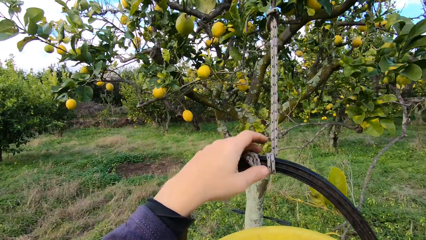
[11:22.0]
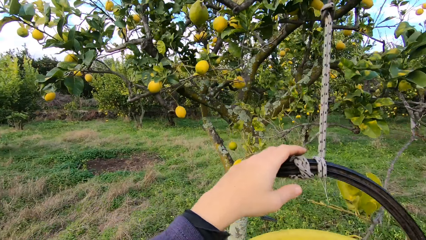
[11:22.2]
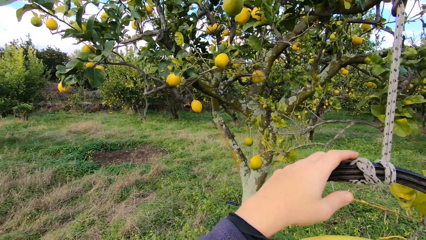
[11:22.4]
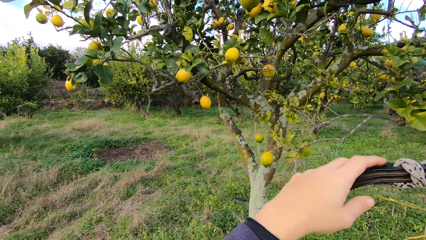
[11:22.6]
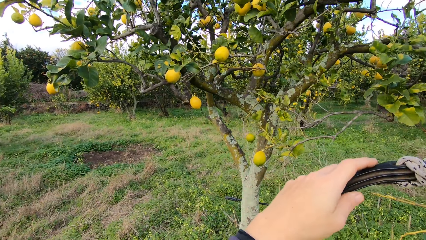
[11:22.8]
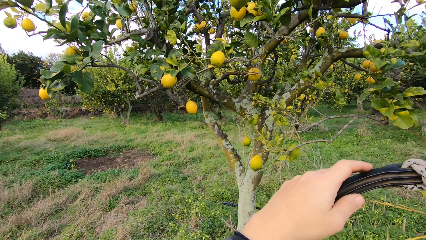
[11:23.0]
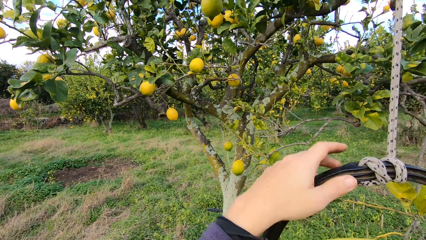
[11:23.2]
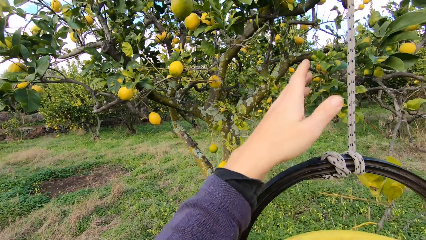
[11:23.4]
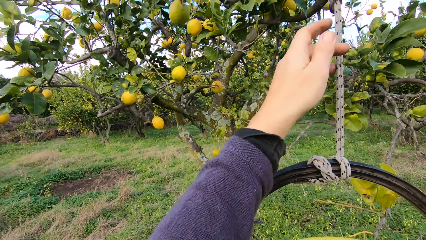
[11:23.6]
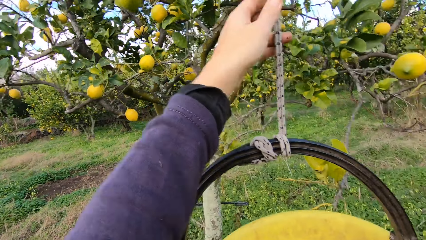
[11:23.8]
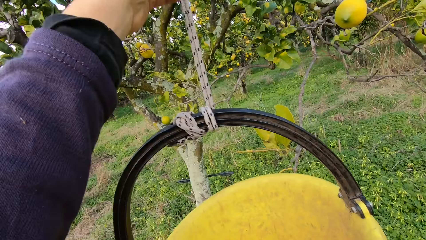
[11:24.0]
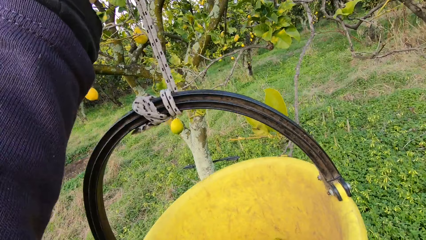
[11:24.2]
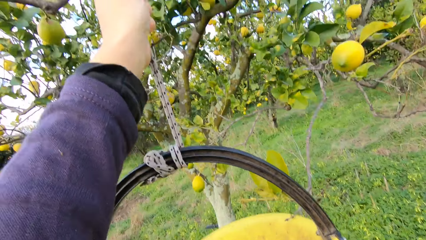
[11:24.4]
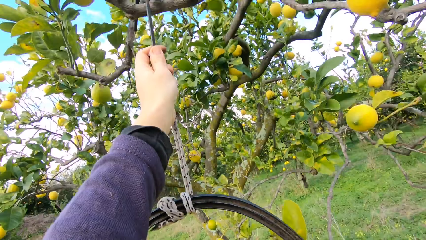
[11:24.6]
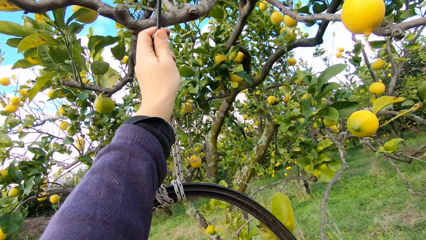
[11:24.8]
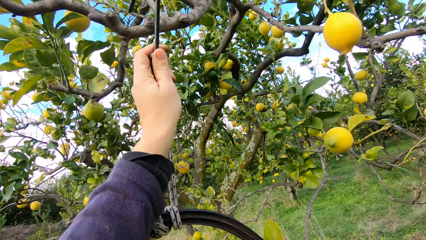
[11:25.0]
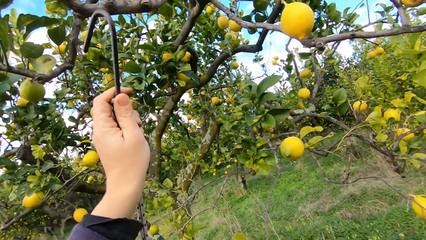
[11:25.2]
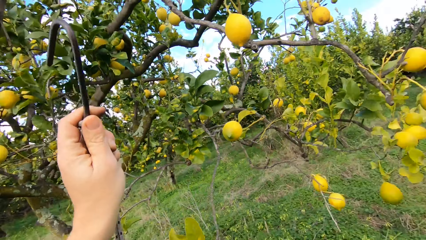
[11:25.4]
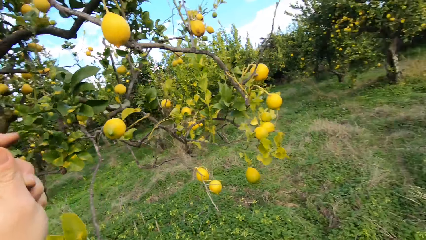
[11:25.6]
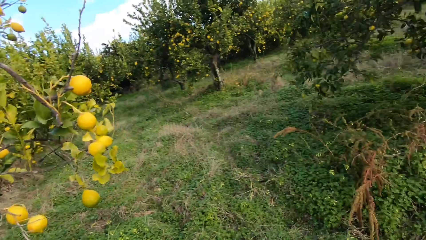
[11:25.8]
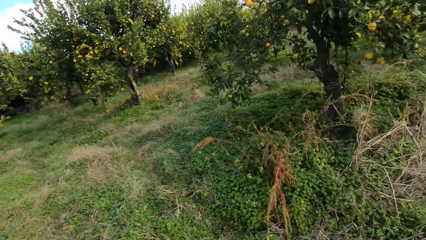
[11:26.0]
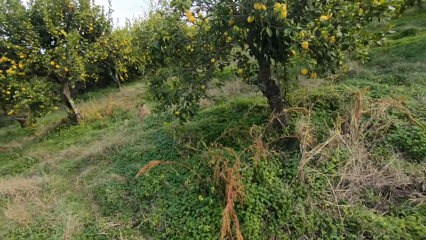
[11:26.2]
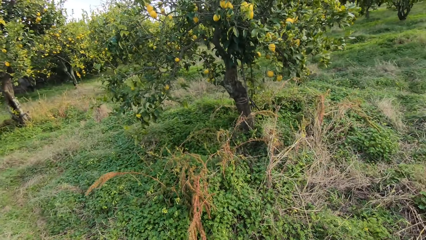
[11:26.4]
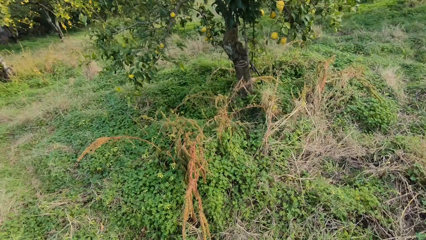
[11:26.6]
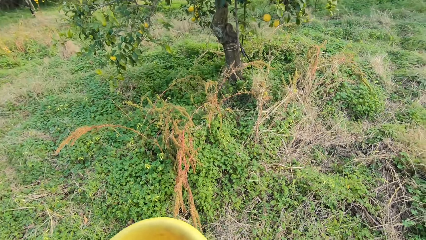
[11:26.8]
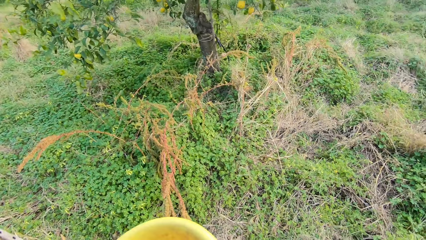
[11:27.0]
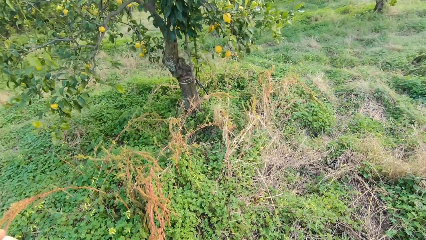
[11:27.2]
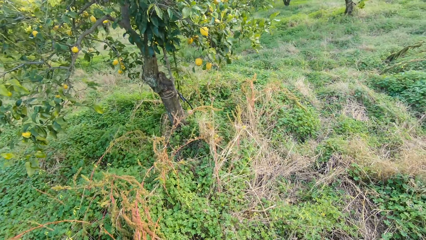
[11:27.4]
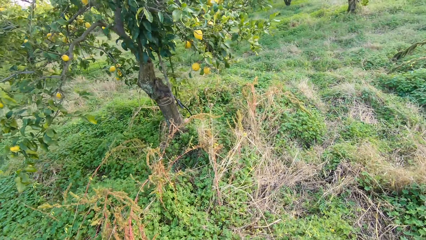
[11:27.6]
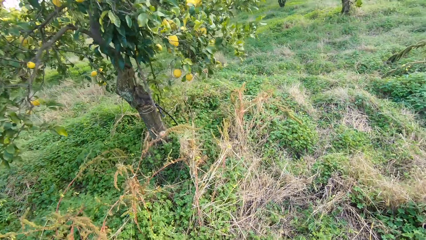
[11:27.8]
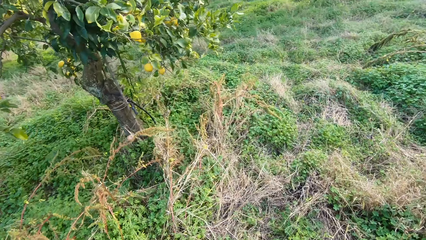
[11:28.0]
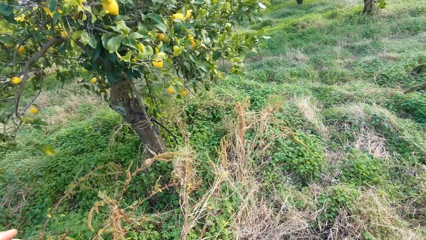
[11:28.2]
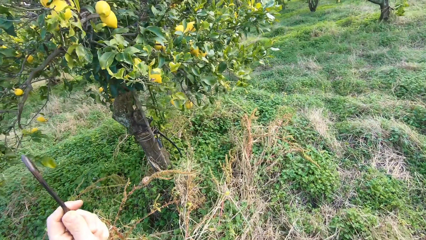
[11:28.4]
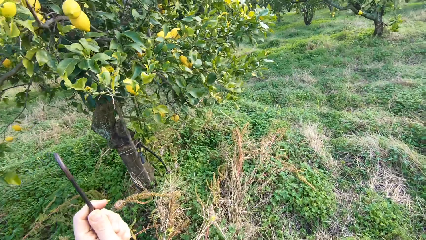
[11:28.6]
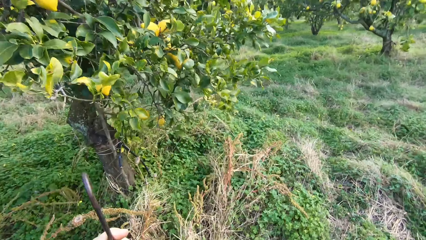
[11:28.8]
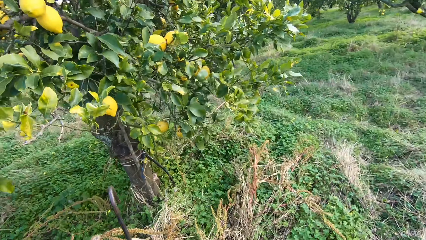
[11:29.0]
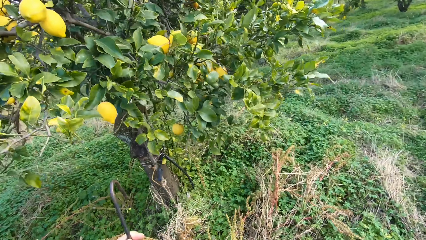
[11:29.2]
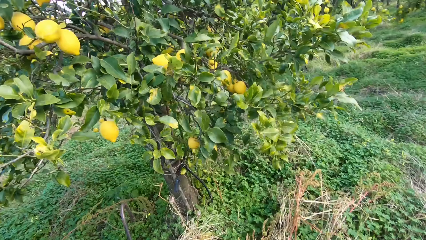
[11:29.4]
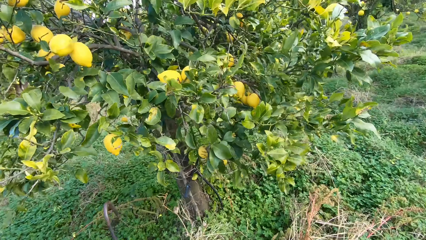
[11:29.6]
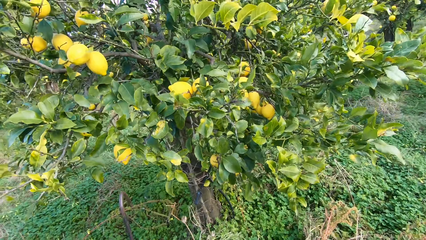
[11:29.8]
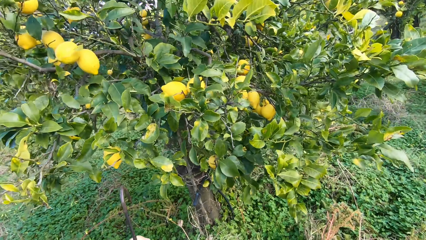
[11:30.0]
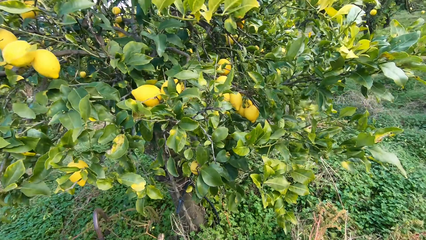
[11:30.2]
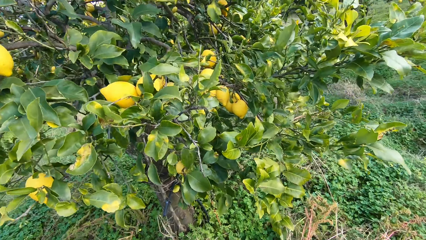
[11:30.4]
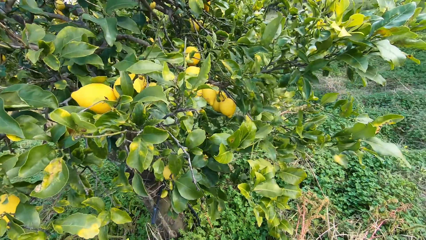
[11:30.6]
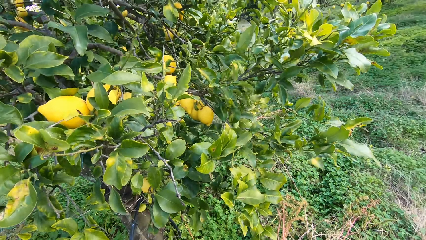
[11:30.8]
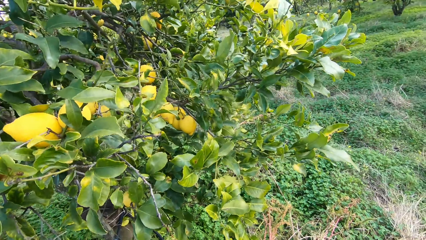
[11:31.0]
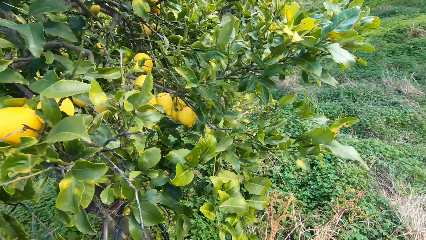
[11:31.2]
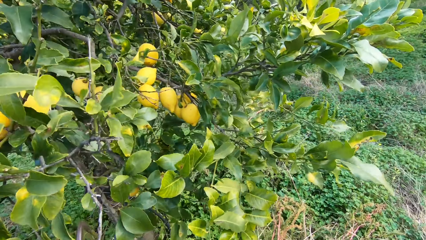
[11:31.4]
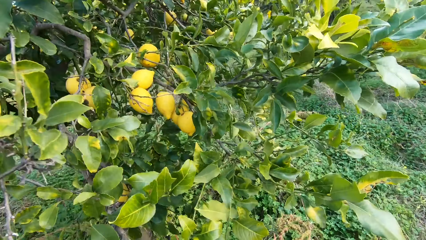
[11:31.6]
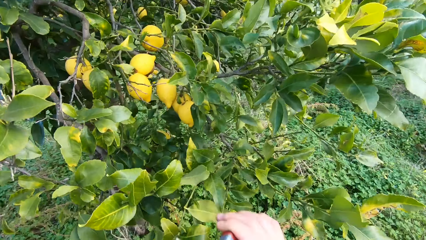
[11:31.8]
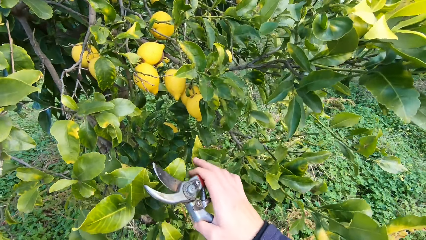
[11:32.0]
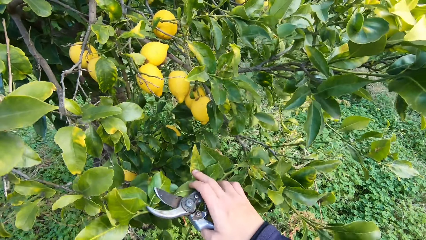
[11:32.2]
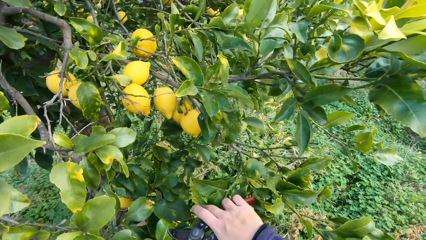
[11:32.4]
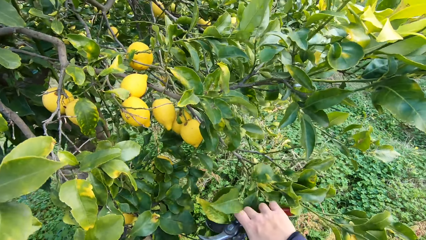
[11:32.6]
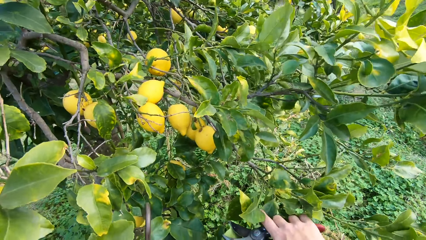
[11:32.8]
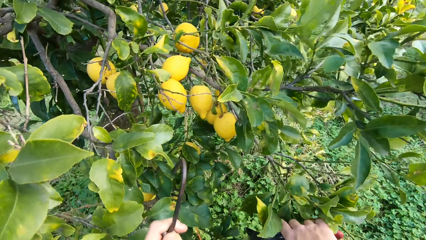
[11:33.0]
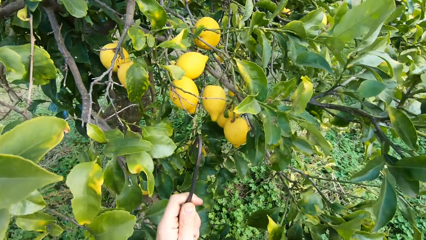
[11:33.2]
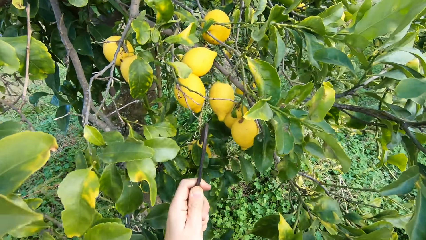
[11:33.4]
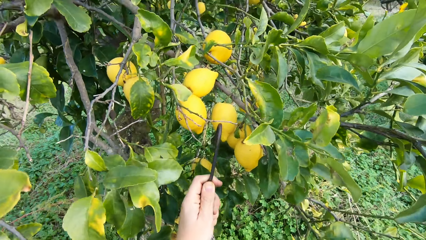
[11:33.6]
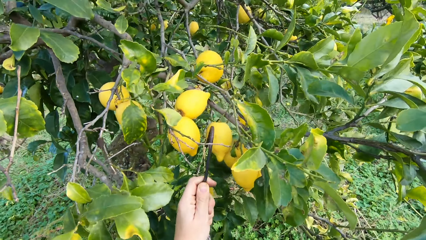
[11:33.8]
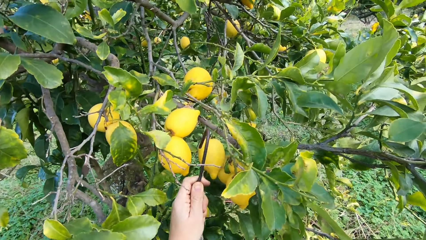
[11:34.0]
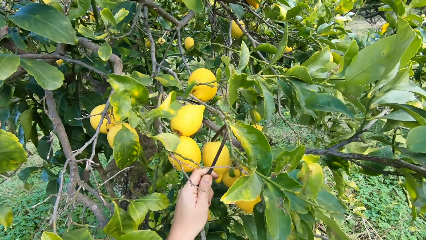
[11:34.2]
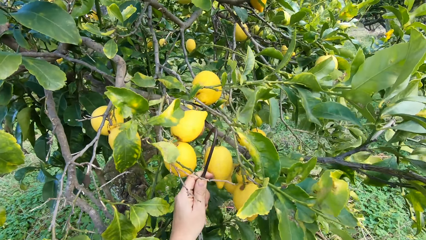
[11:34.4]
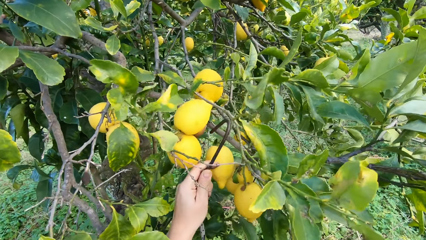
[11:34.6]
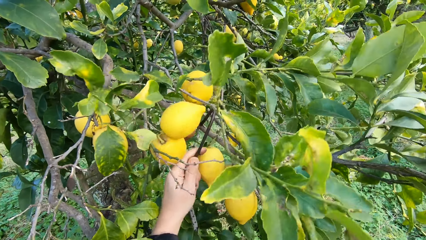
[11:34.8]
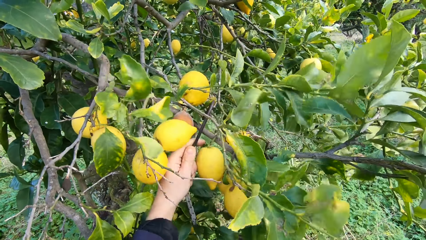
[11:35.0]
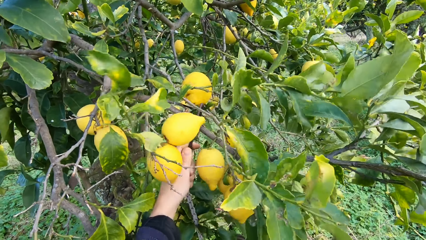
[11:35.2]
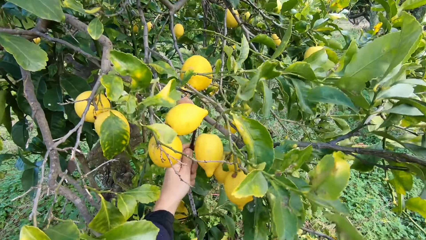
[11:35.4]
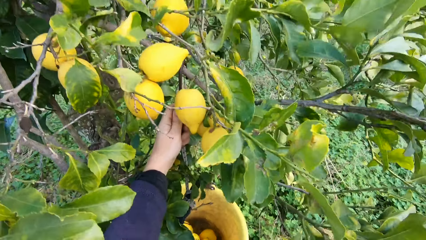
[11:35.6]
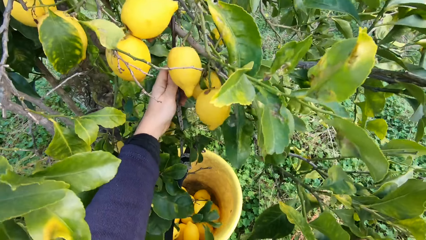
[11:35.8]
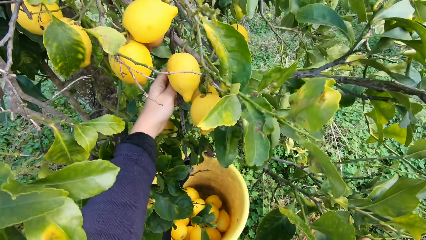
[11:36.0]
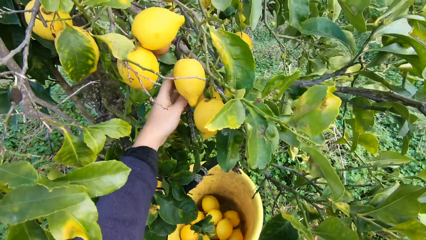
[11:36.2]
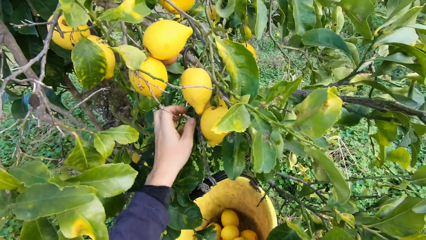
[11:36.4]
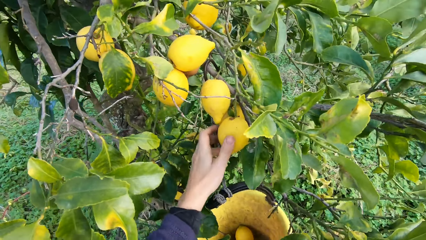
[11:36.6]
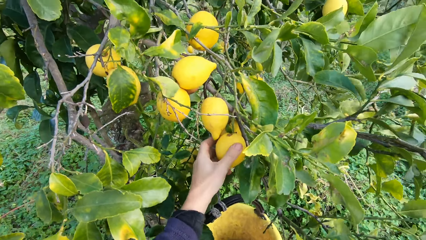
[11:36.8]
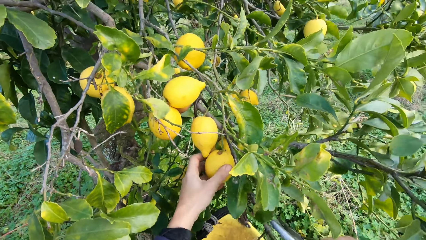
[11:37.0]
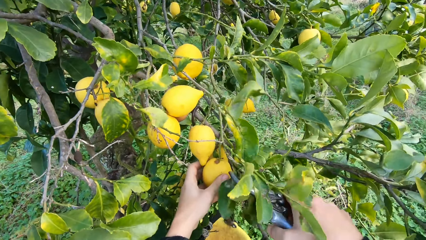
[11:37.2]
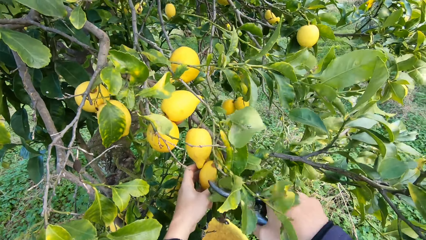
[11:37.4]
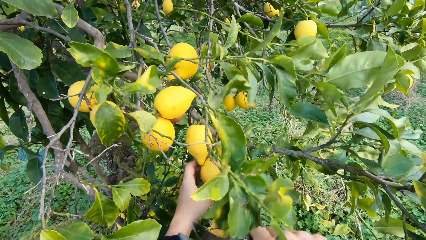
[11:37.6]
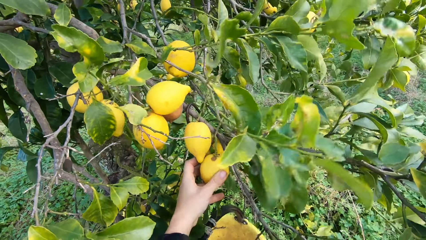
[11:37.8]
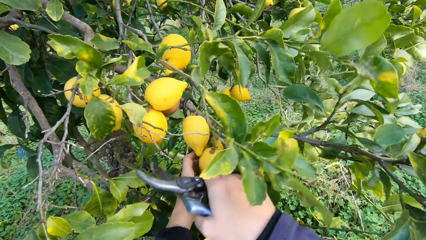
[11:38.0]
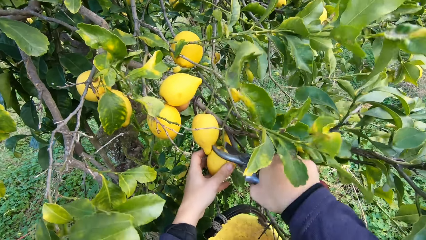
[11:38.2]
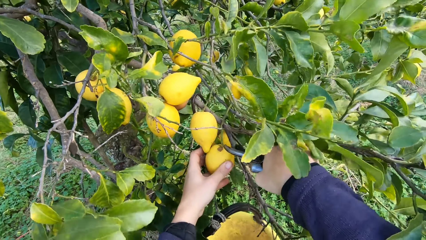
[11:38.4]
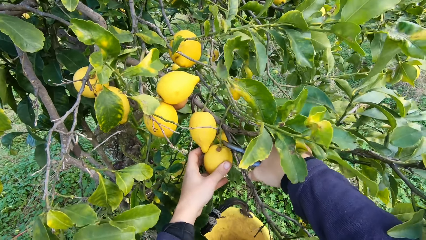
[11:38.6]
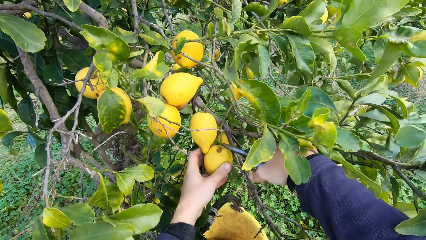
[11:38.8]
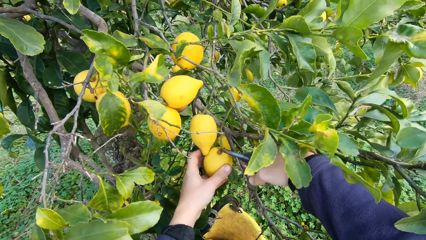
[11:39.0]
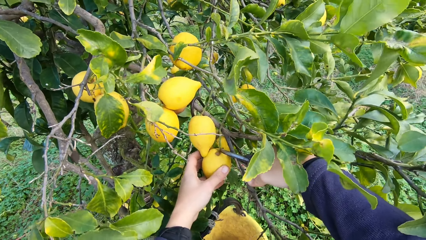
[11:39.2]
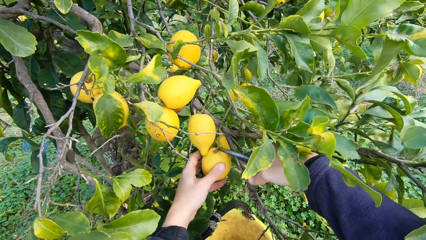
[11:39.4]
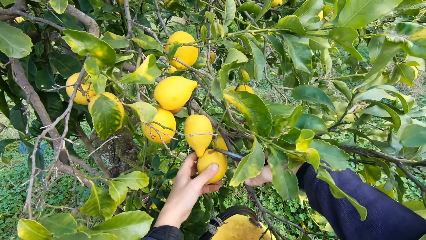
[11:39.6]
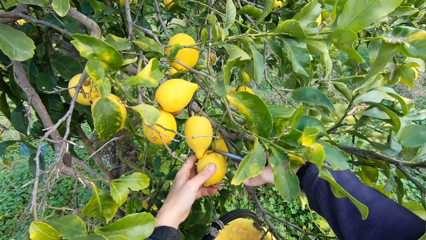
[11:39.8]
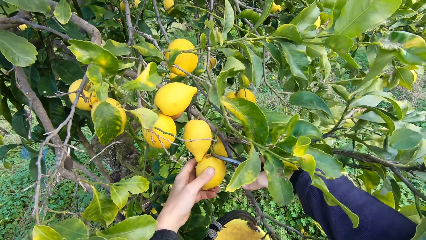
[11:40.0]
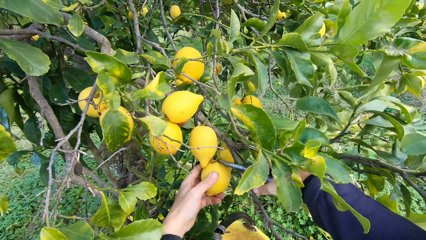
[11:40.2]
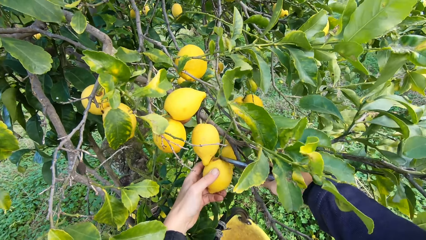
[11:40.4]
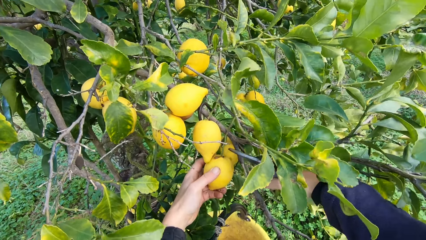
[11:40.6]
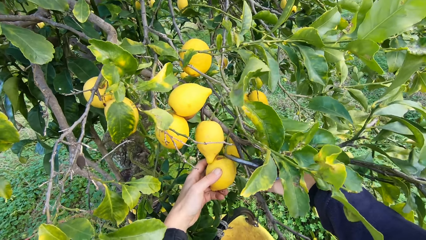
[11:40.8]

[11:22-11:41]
The camera wearer picks up a bucket. They unhook the bucket with the lemon from the tree branch. They walk in the farm. They hook the bucket on another tree branch. They hold a lemon. They pluck another lemon from the tree with the plier, a pruning shear.
